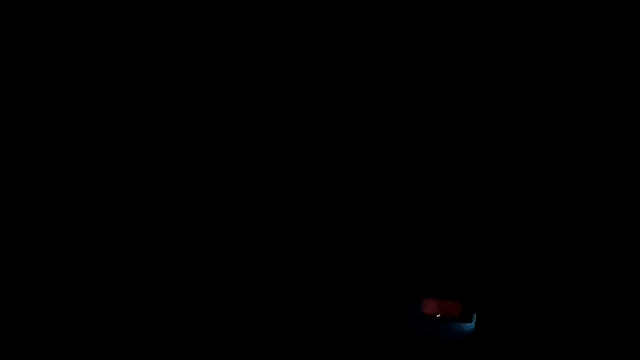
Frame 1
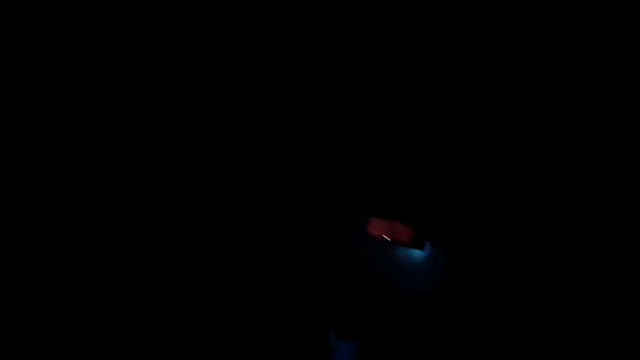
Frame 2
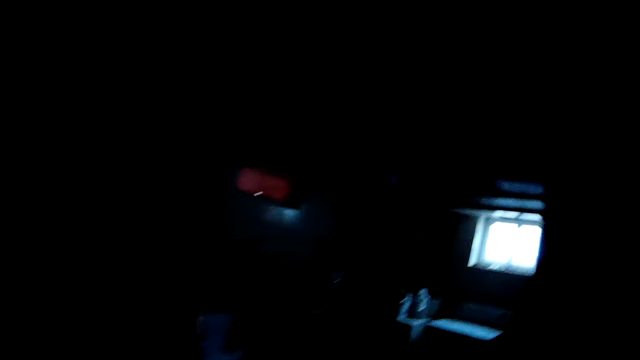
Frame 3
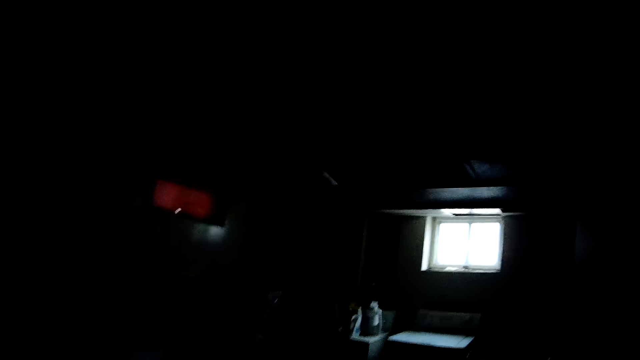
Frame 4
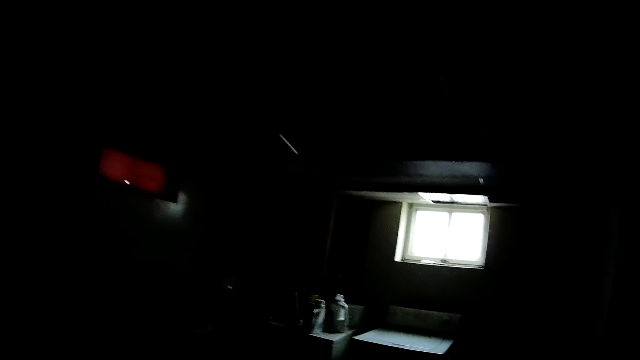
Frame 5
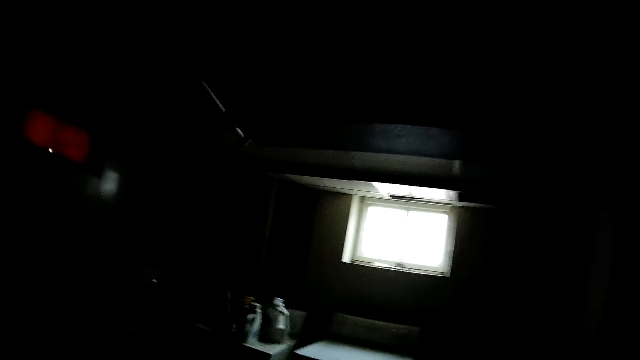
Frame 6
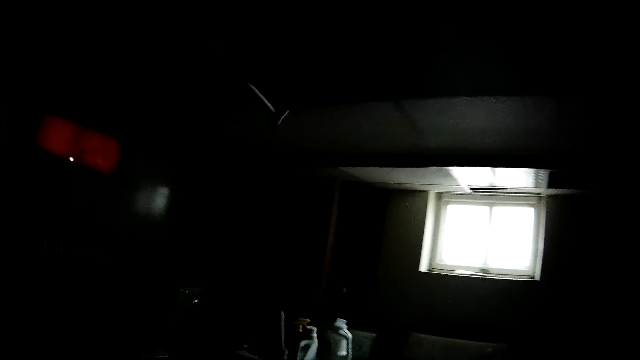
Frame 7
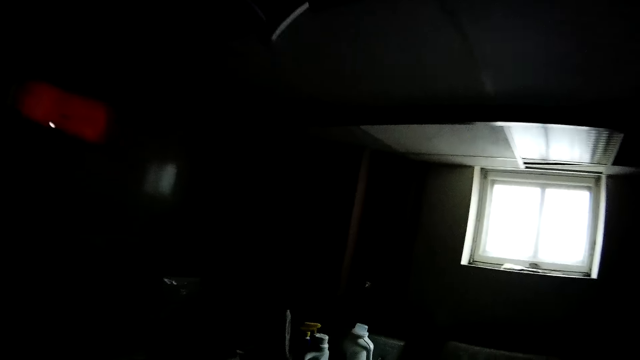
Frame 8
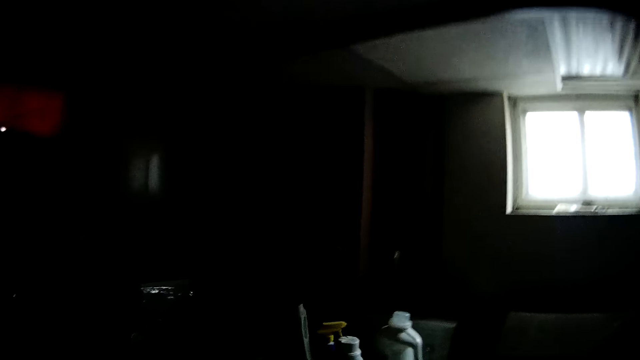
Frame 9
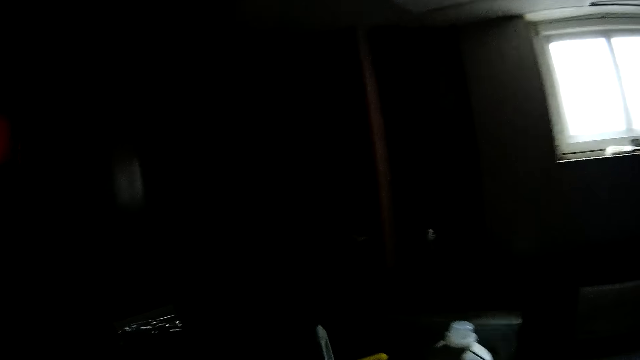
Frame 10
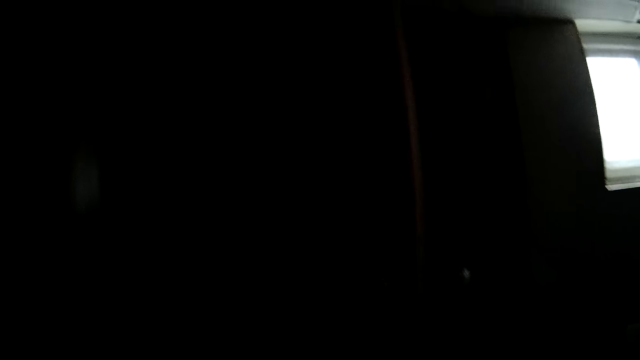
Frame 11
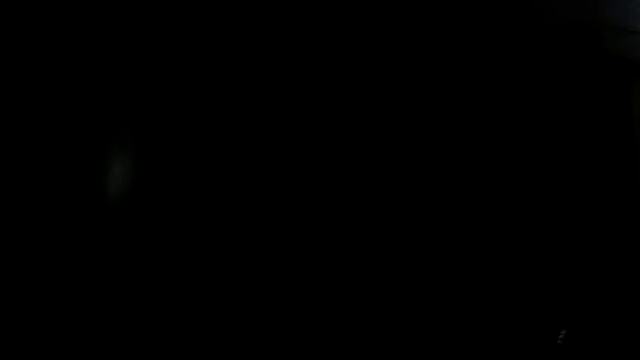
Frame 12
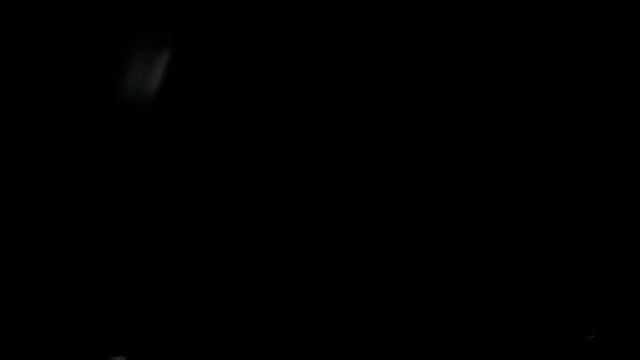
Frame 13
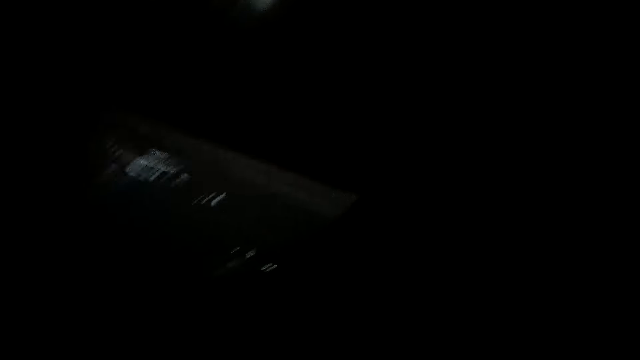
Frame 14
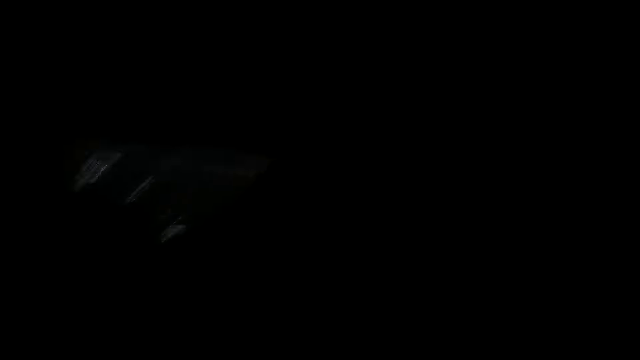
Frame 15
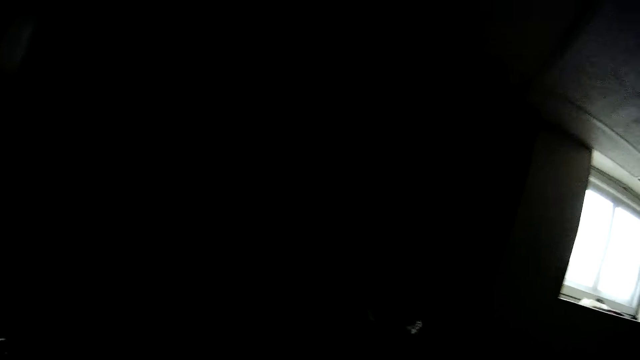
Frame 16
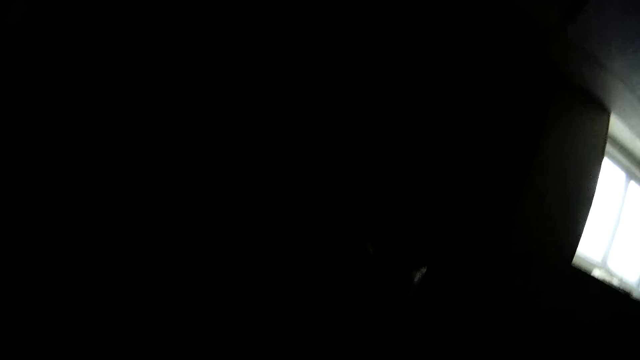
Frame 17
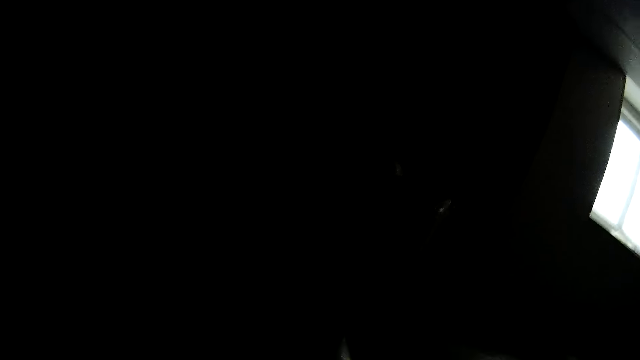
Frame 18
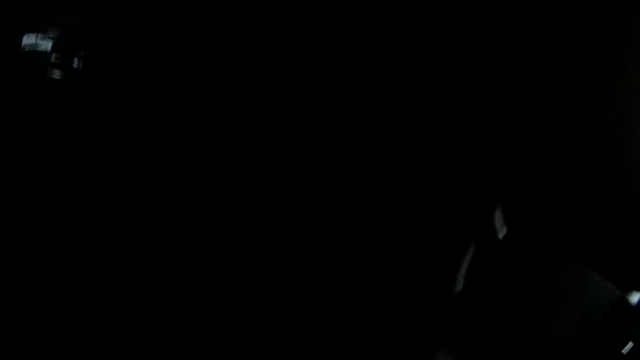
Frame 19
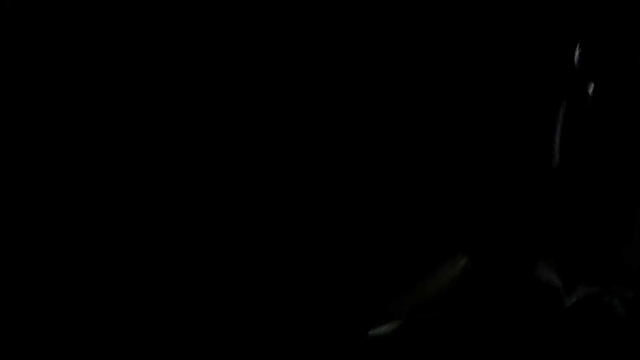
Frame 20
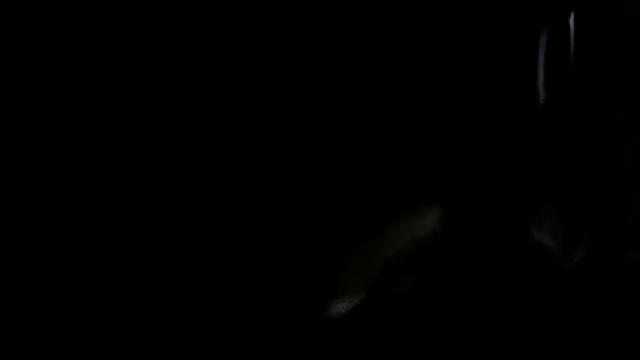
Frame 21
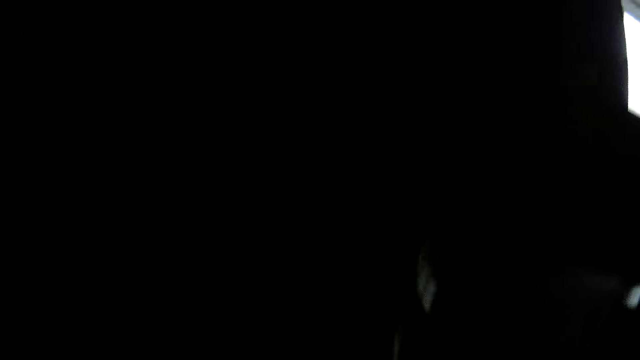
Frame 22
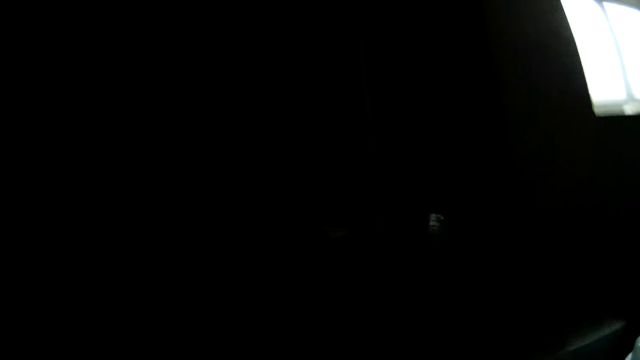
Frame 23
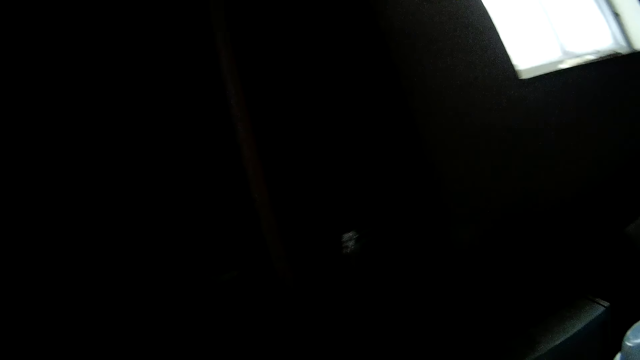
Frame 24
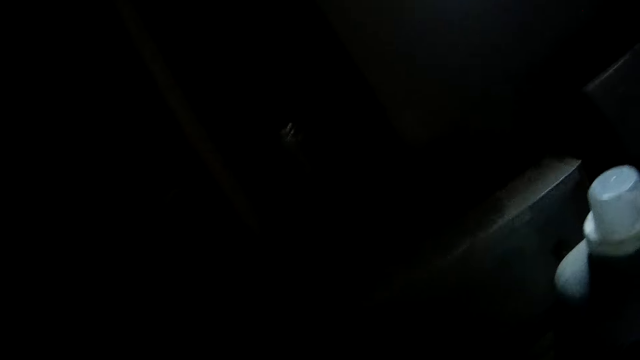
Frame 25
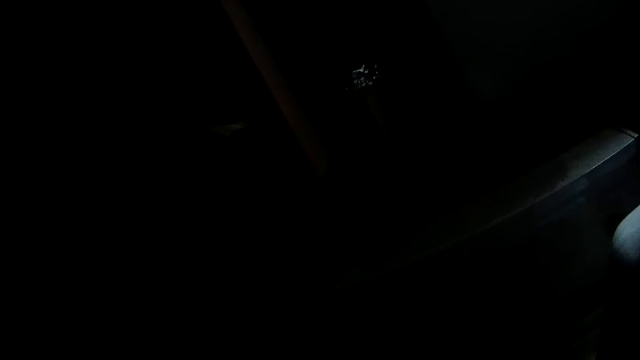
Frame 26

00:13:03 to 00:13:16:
The camera wearer picks up a plastic bowl.

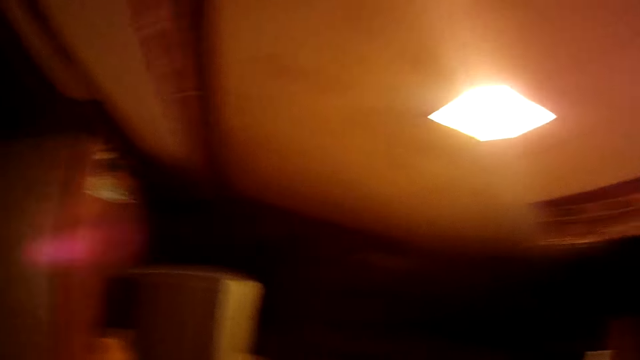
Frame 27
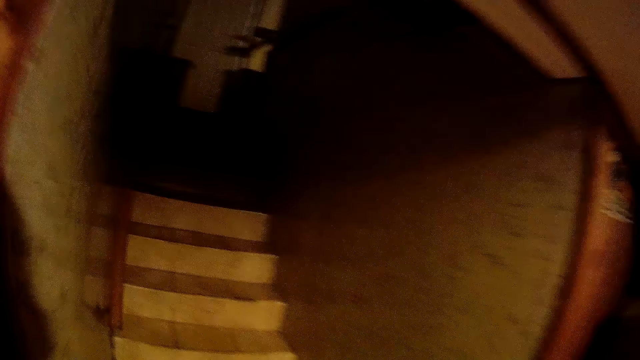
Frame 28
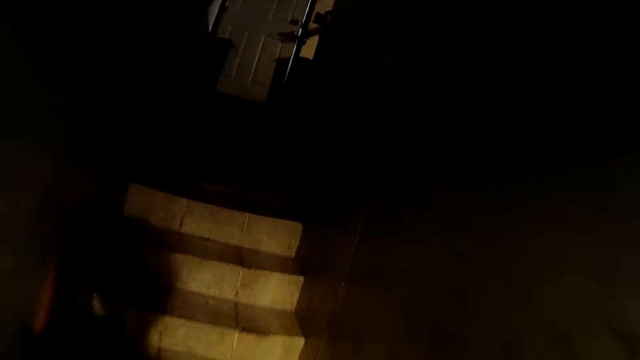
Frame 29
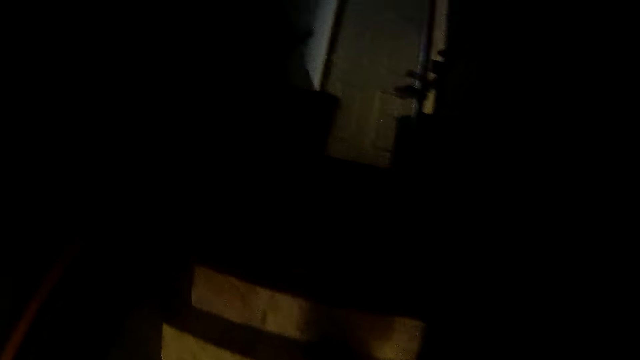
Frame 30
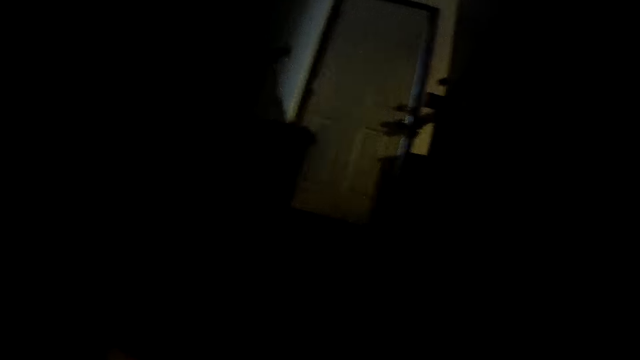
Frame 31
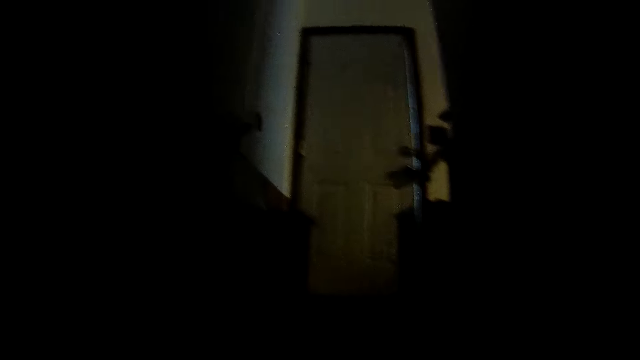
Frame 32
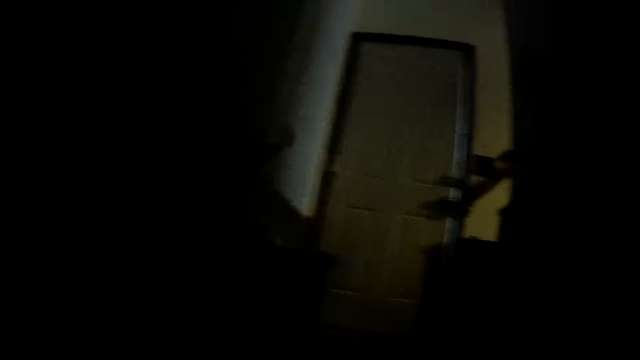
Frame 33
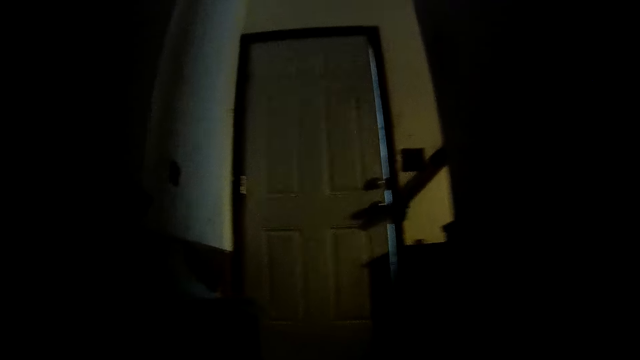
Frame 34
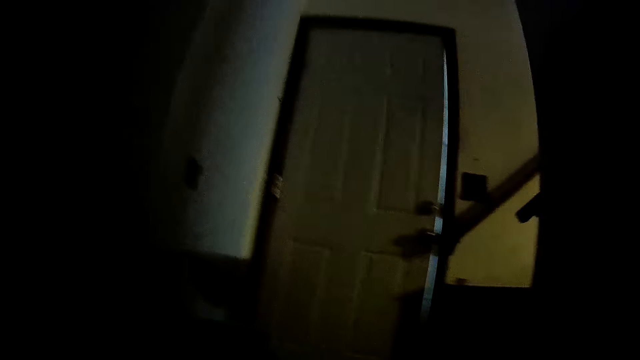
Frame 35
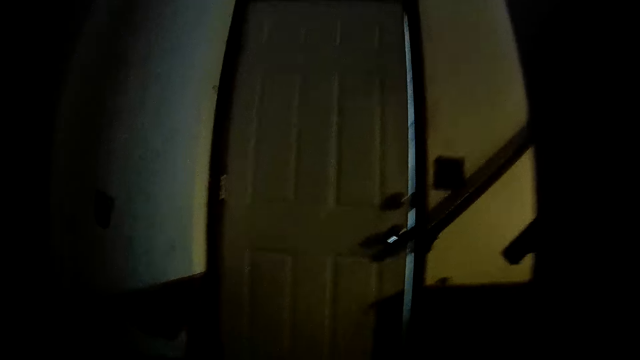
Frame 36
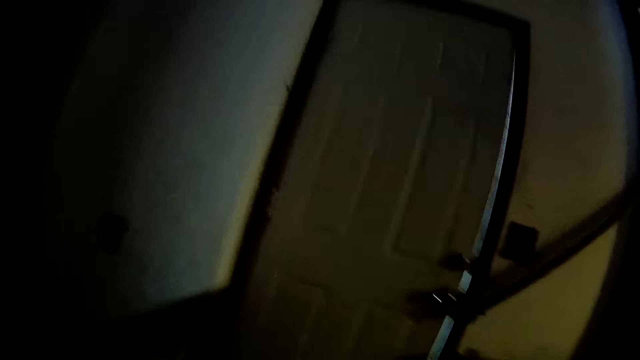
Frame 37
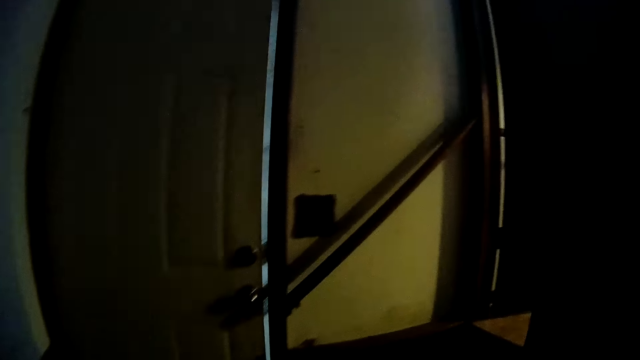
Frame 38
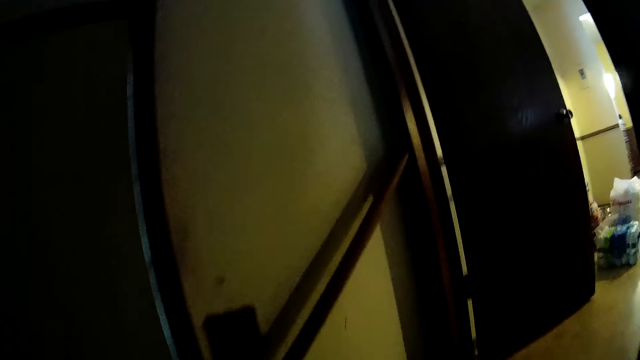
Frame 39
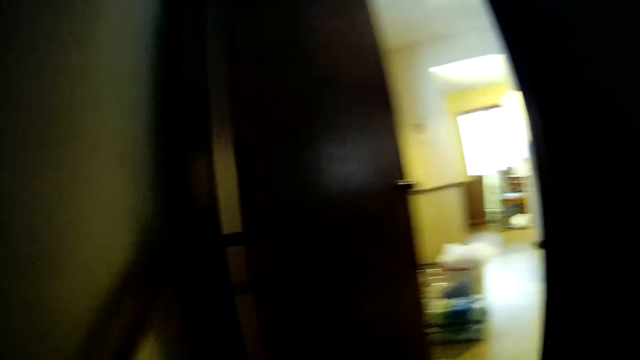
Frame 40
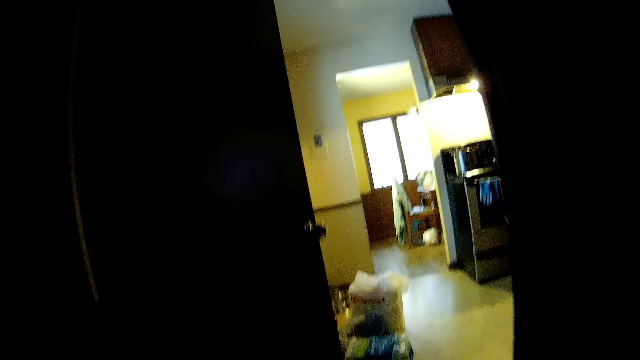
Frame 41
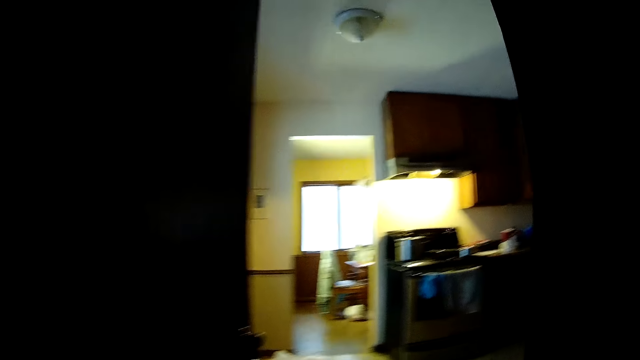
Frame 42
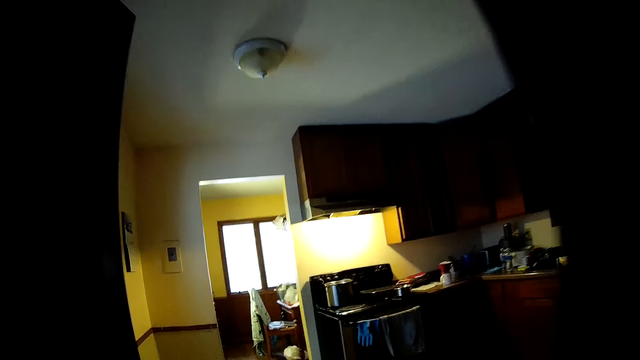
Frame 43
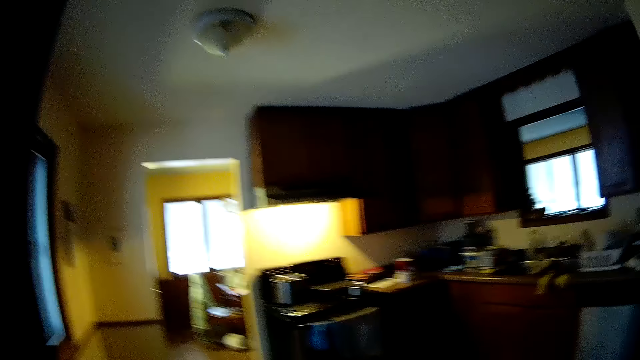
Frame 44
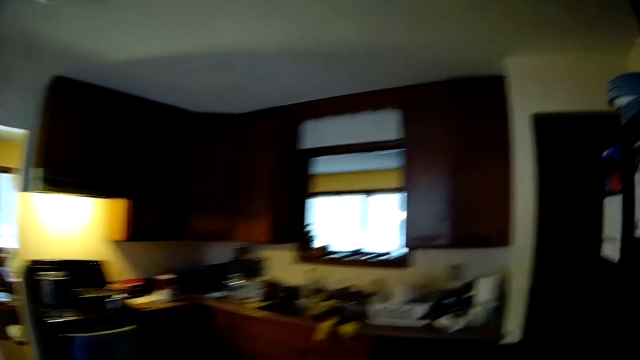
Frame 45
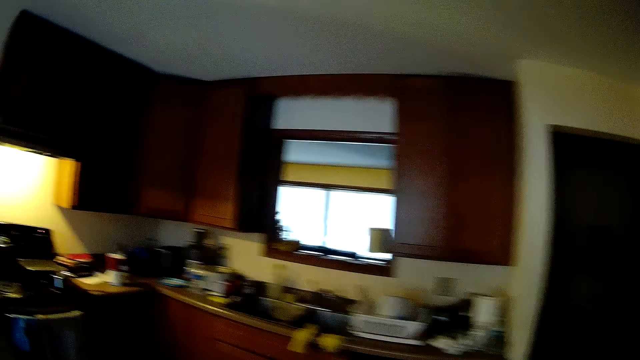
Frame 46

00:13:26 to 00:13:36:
The camera wearer climbs up a flight of stairs.
